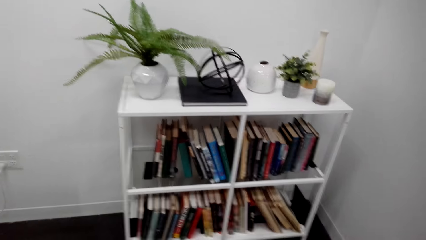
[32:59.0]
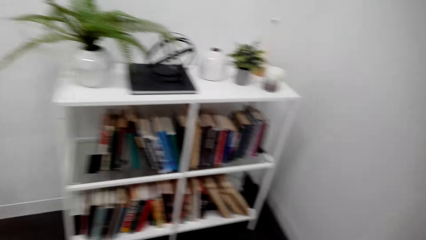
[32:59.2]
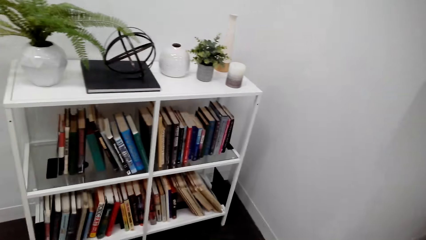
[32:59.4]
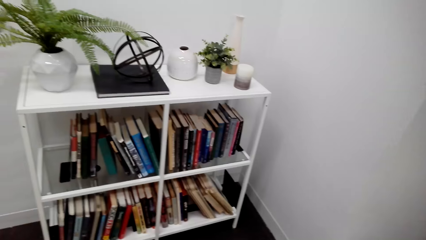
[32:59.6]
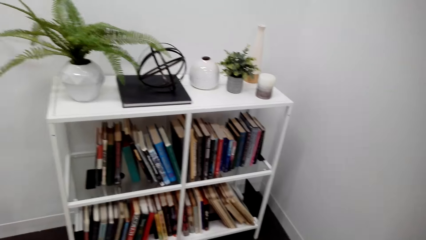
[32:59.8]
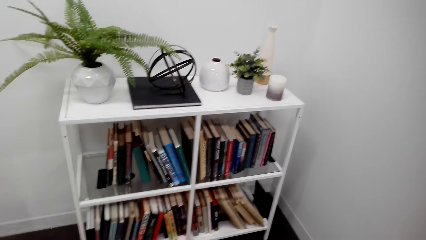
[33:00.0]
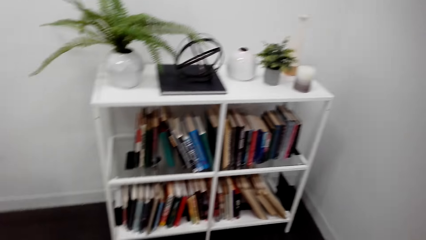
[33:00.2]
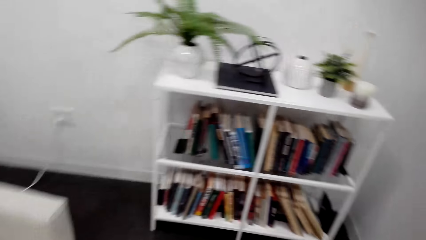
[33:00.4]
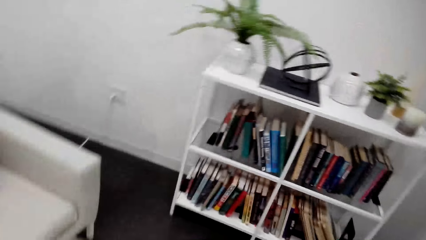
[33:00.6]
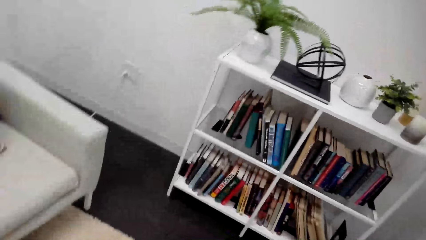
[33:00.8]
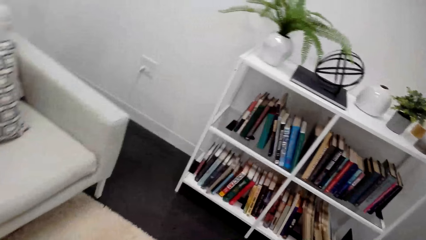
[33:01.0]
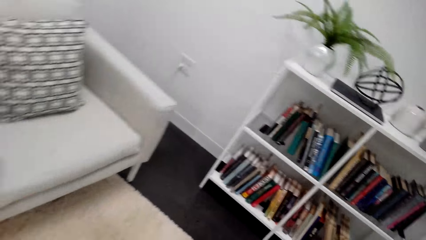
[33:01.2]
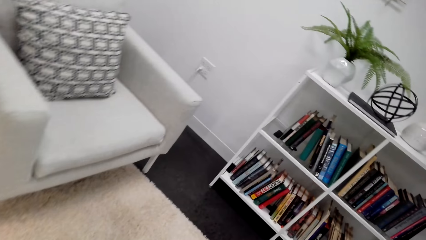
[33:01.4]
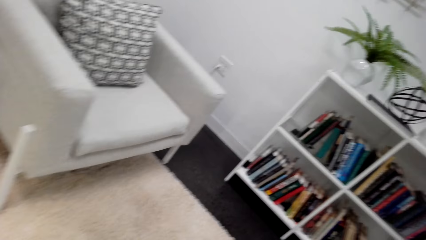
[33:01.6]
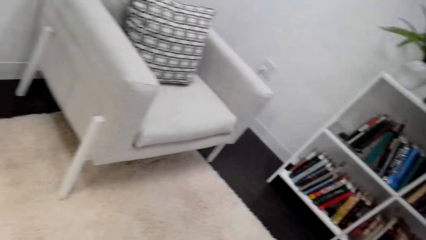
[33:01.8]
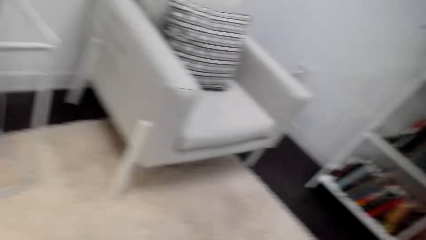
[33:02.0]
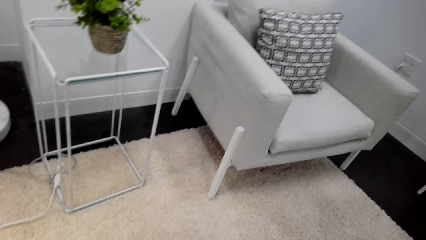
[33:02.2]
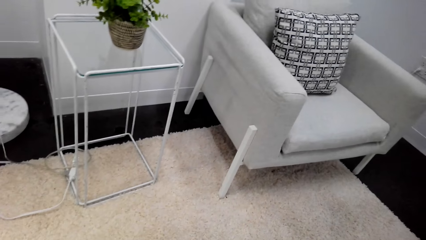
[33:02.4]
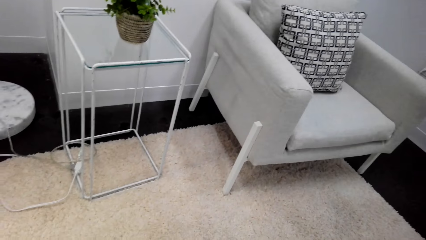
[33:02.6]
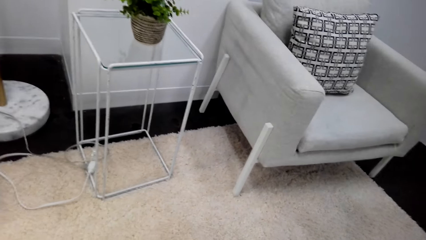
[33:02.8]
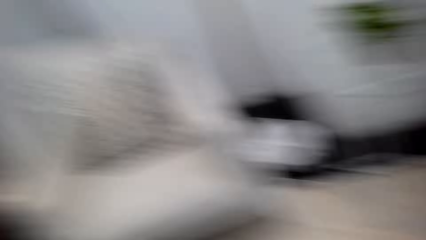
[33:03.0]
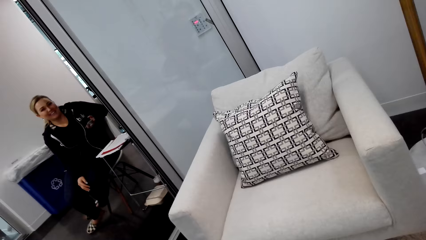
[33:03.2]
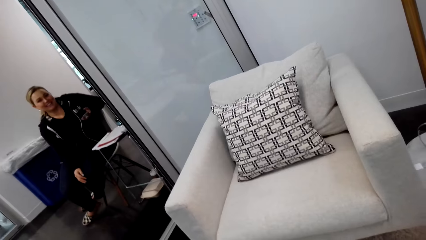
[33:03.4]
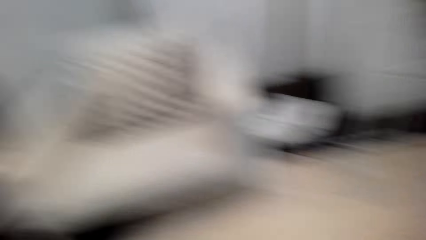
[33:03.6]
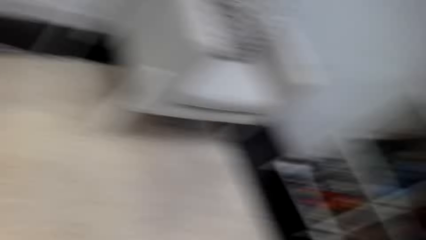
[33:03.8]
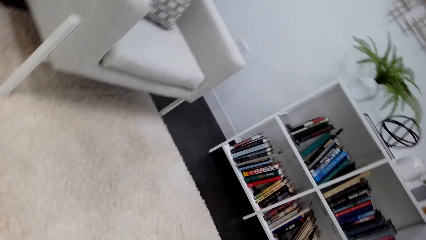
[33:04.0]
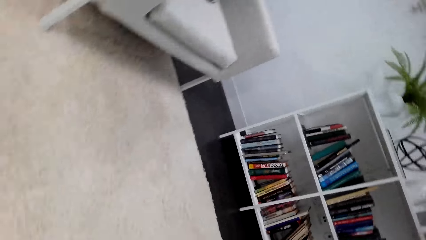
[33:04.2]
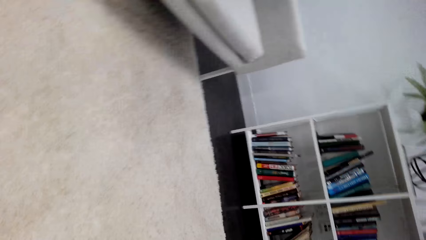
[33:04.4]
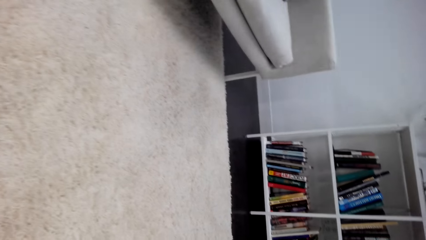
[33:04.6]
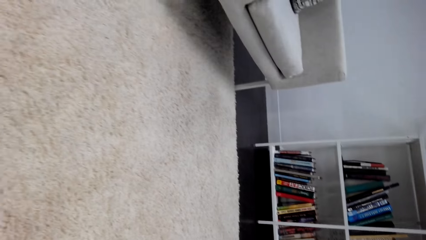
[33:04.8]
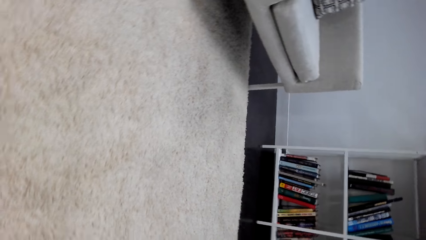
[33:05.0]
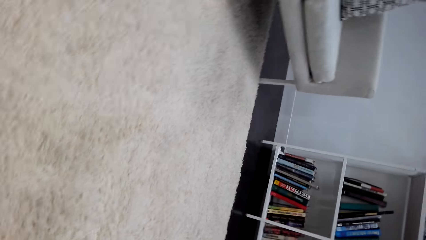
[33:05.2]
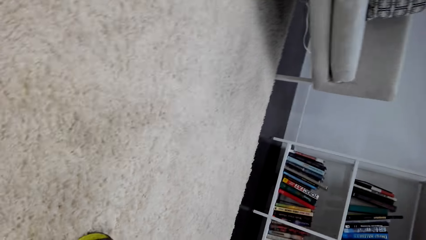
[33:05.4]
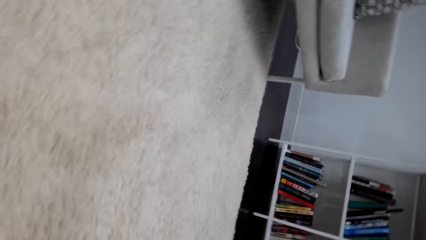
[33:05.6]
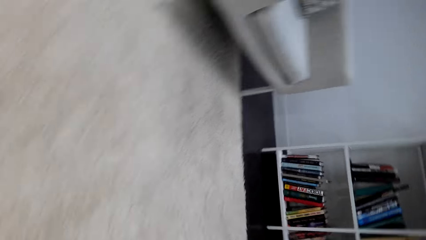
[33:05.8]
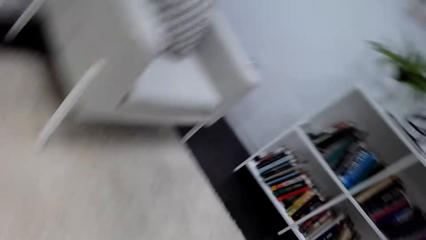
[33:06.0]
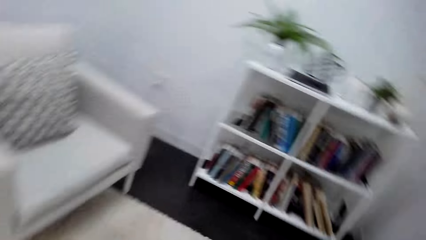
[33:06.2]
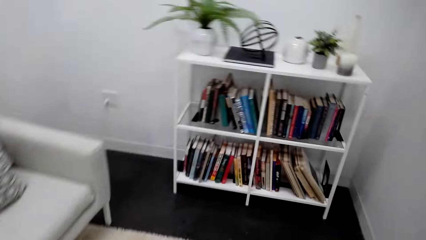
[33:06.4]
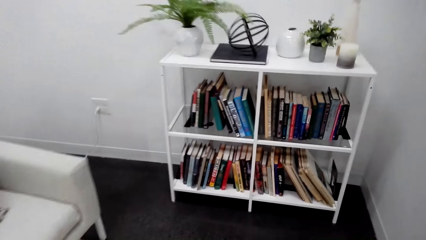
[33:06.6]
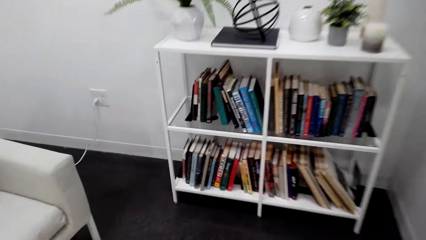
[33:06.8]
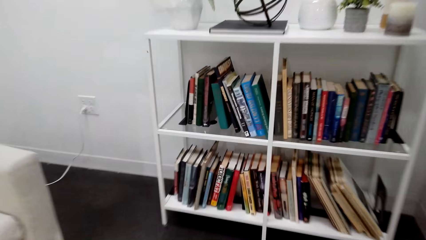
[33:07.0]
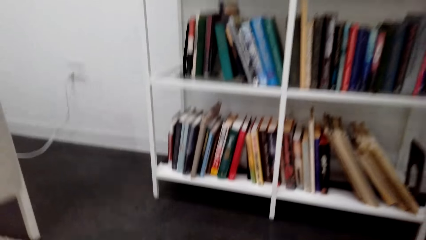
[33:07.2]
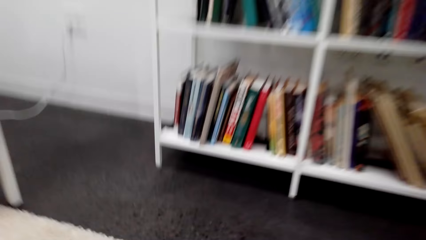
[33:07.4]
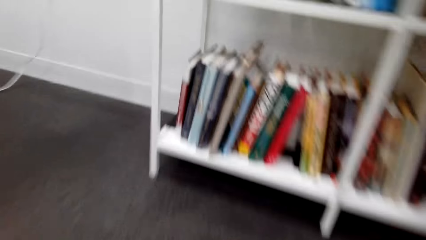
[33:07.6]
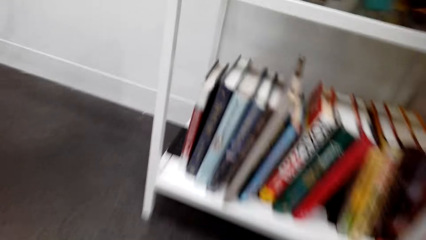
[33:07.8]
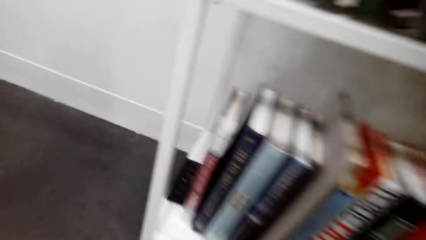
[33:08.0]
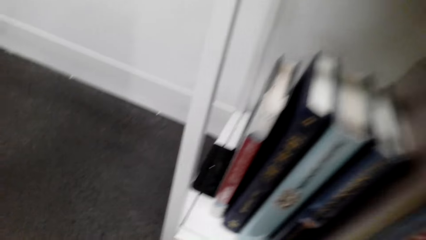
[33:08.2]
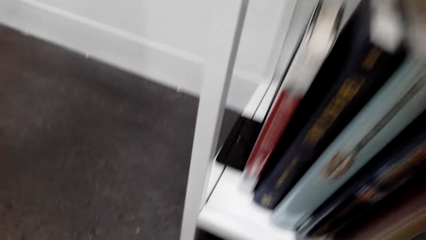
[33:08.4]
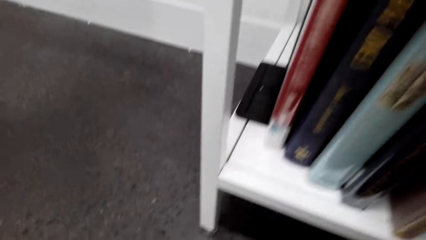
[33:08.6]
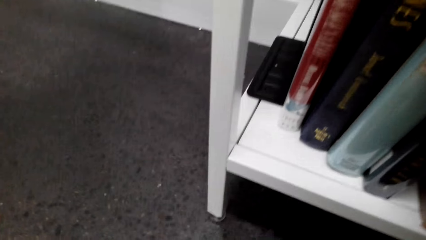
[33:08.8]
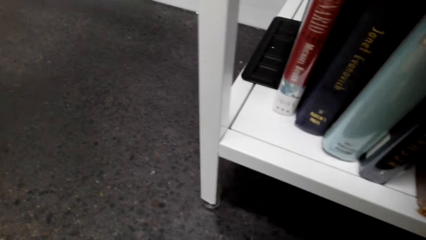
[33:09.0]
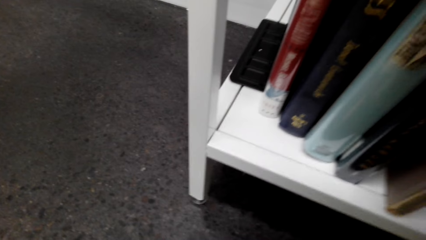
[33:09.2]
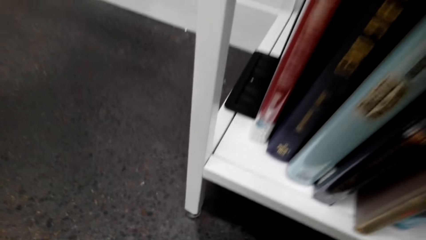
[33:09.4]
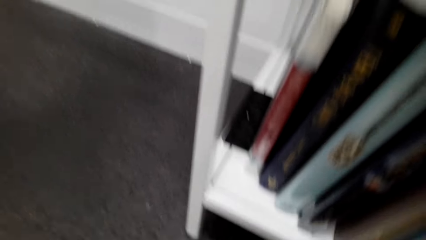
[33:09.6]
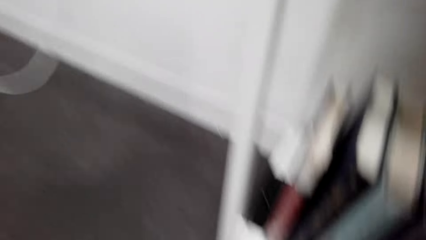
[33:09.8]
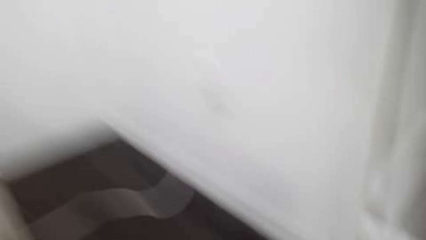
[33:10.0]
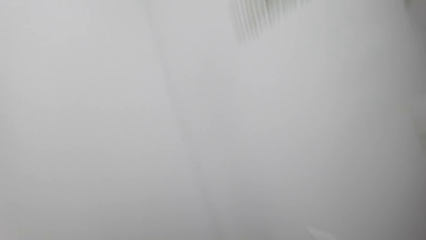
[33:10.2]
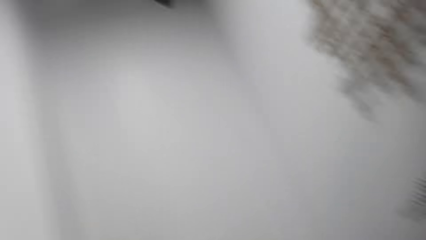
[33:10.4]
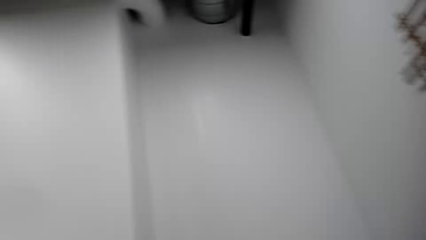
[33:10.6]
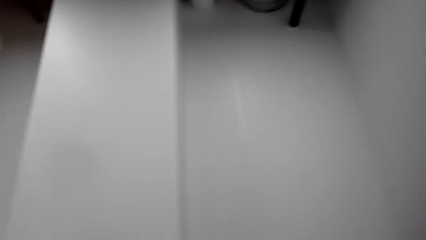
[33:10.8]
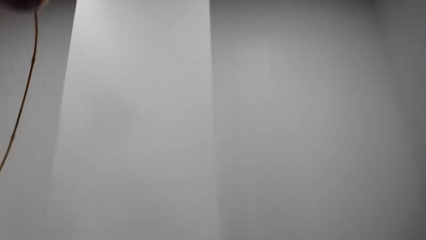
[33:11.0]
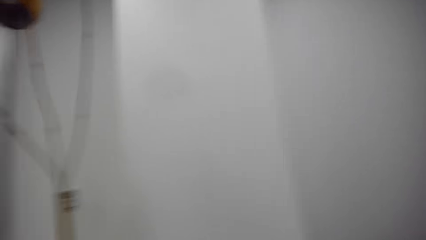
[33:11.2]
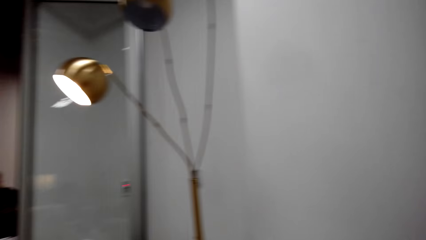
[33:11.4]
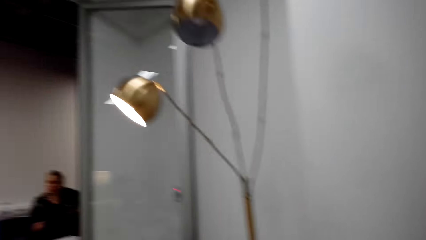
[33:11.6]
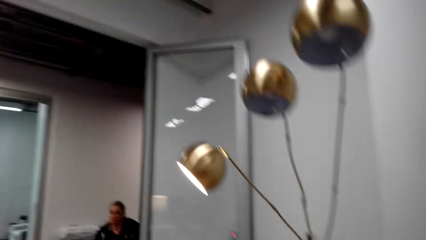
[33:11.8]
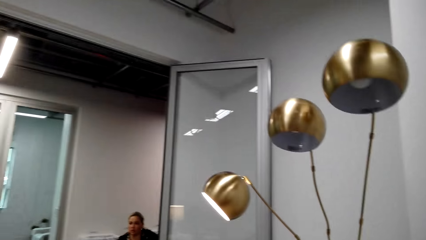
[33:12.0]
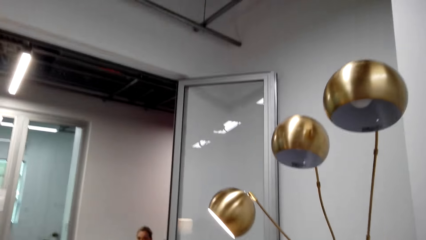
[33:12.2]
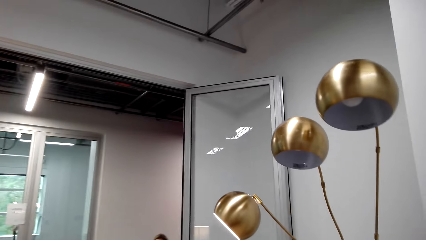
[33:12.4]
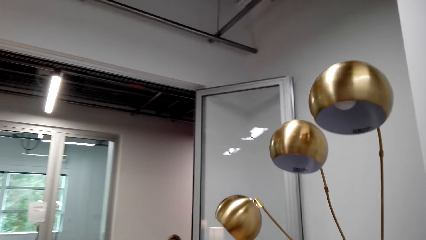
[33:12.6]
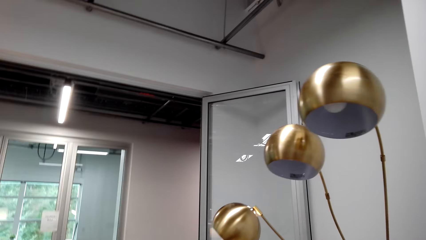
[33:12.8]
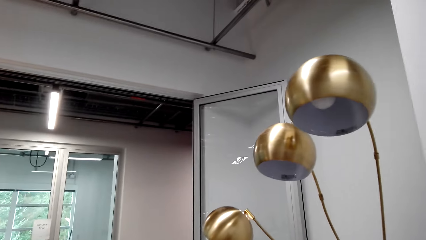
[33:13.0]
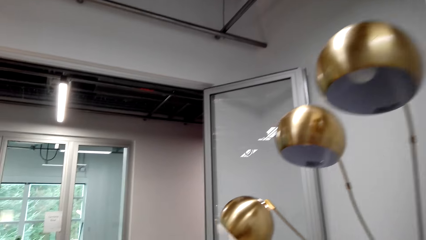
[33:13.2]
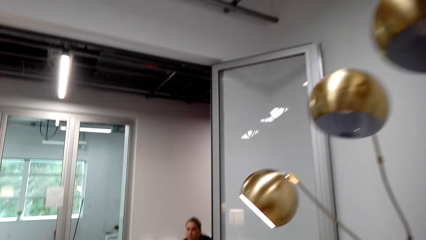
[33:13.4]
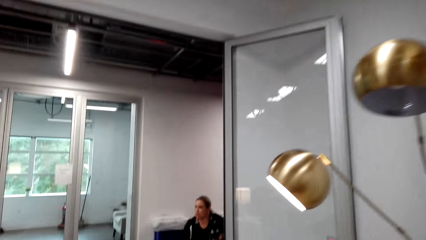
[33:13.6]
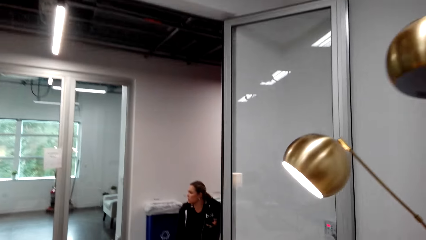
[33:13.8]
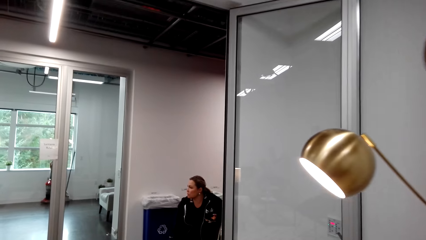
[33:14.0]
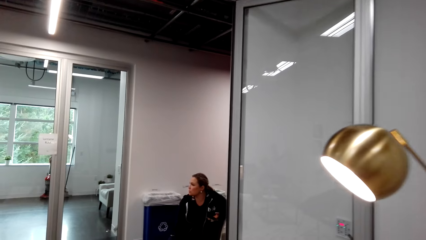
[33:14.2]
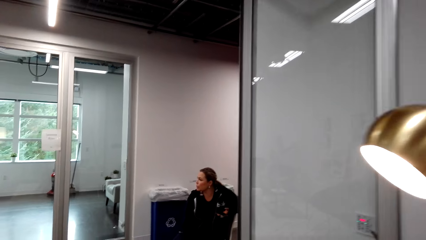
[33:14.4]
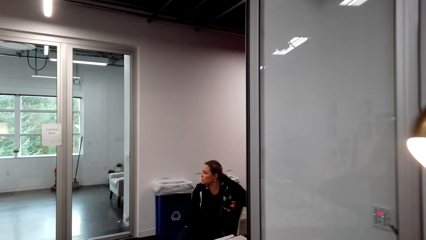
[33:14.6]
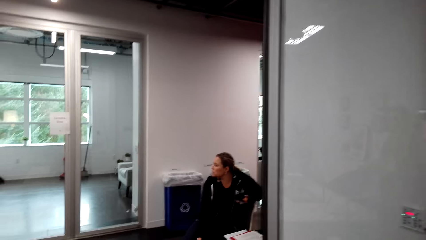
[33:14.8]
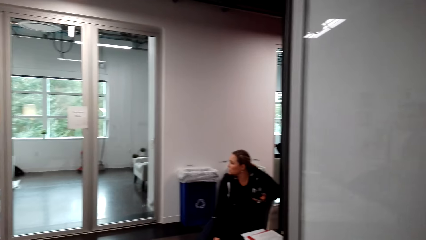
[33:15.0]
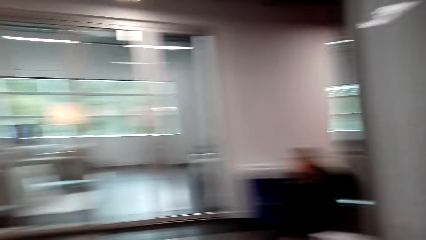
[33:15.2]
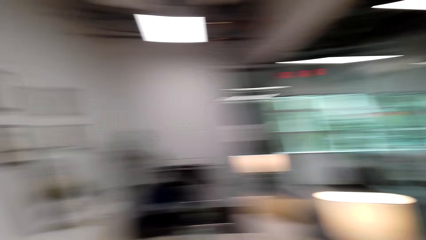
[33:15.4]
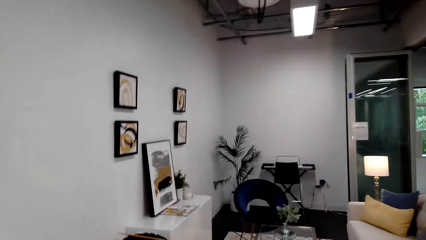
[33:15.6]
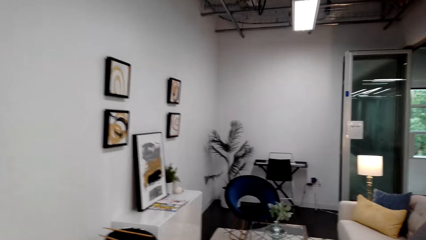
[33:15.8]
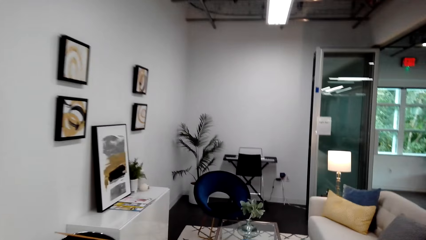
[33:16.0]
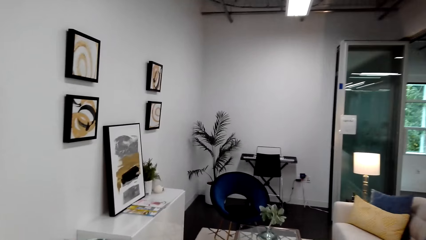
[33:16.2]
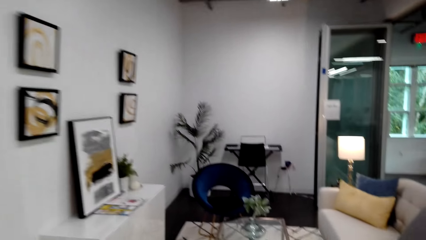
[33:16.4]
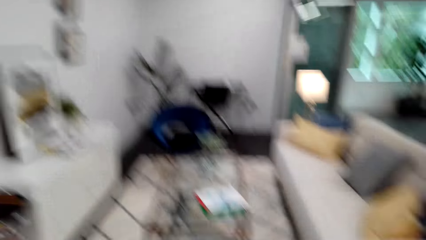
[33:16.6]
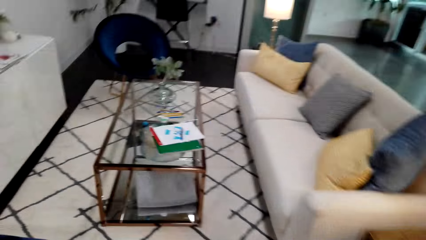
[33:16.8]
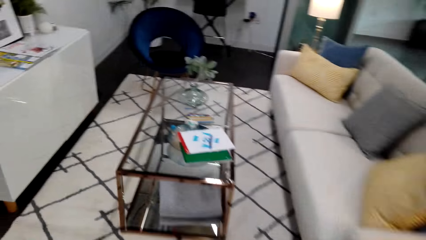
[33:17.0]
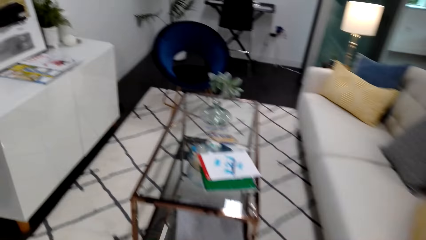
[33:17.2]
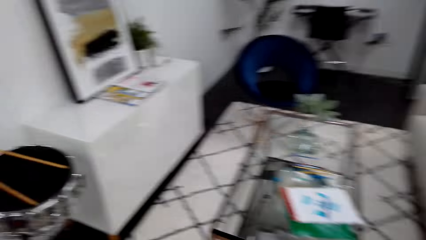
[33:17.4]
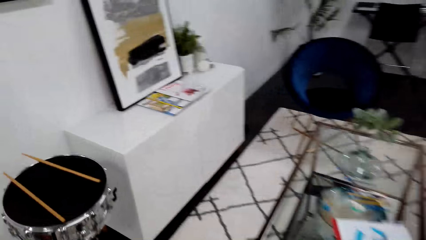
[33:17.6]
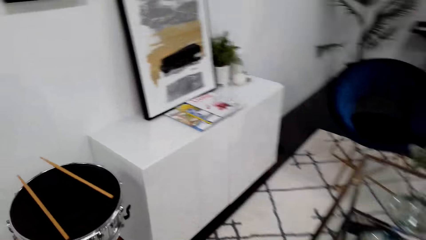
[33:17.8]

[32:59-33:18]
The camera wearer looks around. They walk in the house. They bend down. They move forward. They turn around. A woman interacts with the camera wearer. The woman sits on the chair. The camera wearer walks around. They look around.
